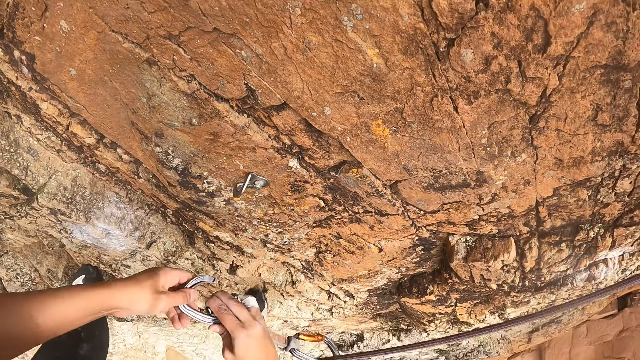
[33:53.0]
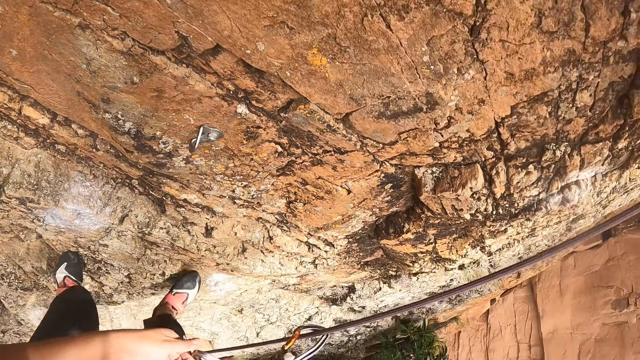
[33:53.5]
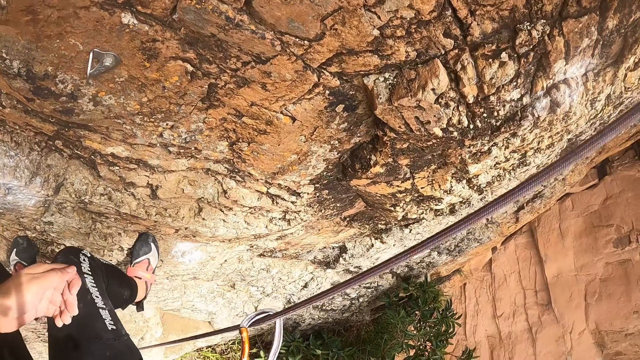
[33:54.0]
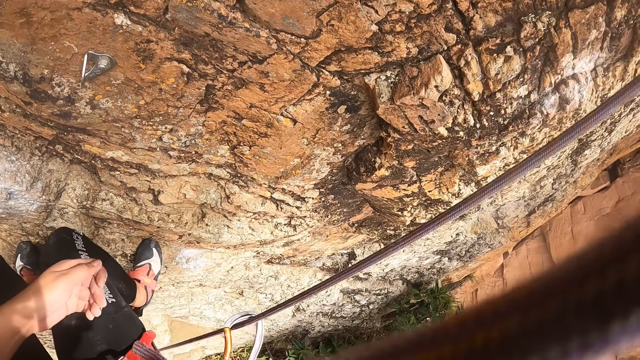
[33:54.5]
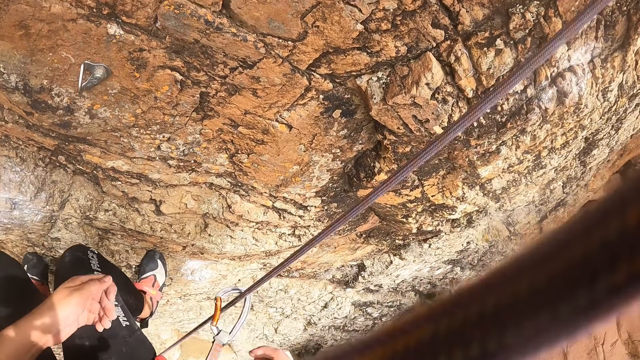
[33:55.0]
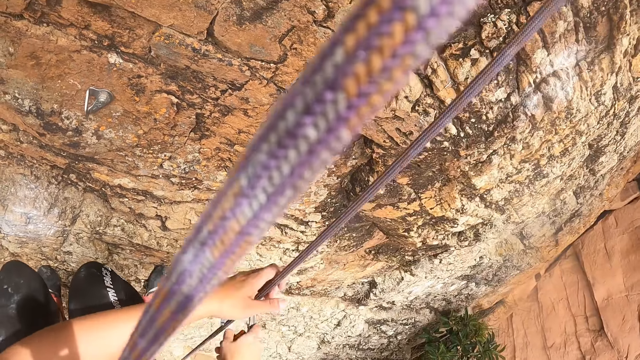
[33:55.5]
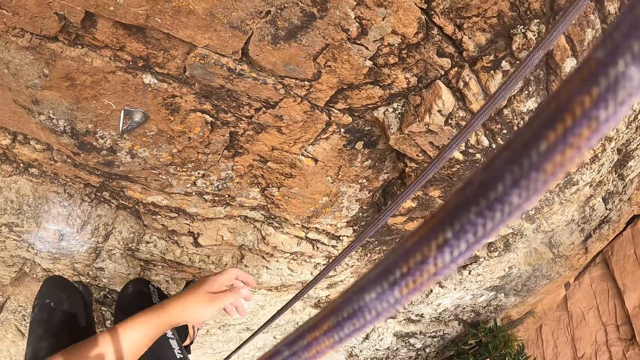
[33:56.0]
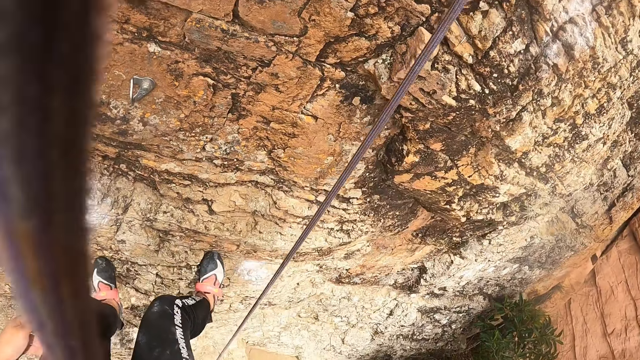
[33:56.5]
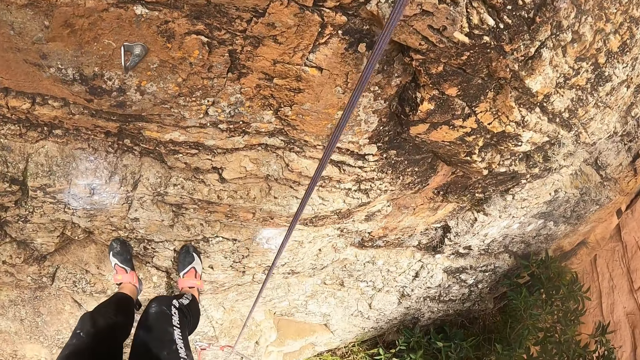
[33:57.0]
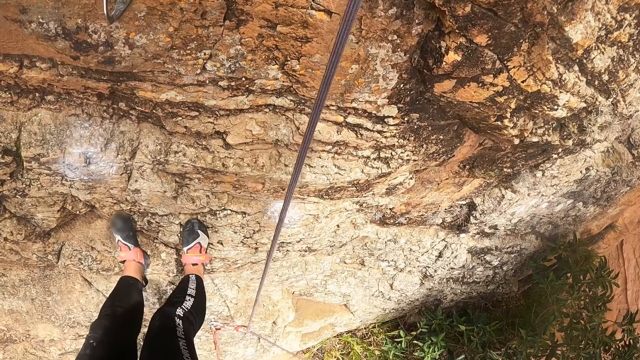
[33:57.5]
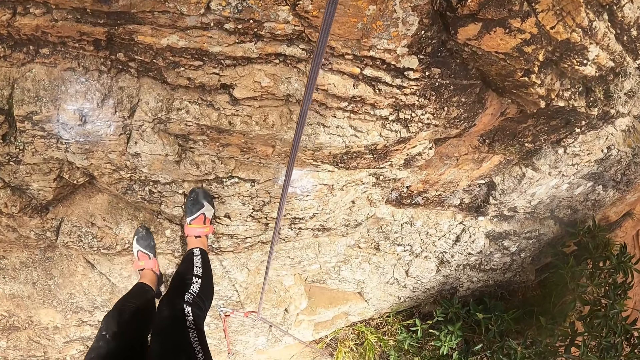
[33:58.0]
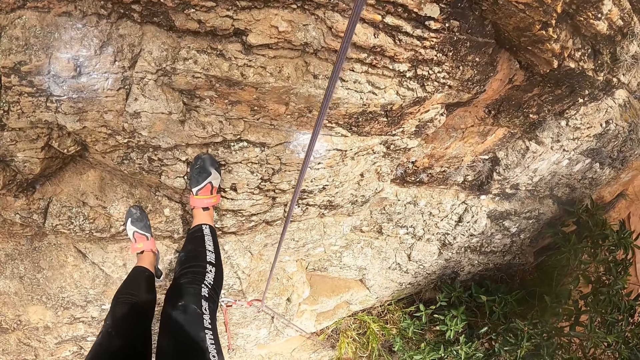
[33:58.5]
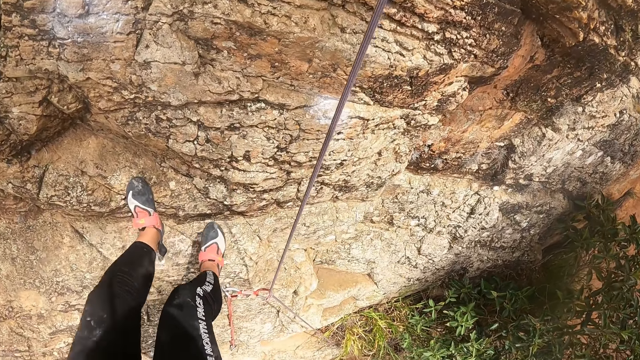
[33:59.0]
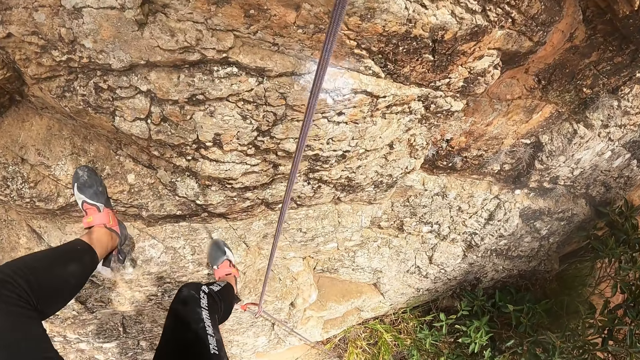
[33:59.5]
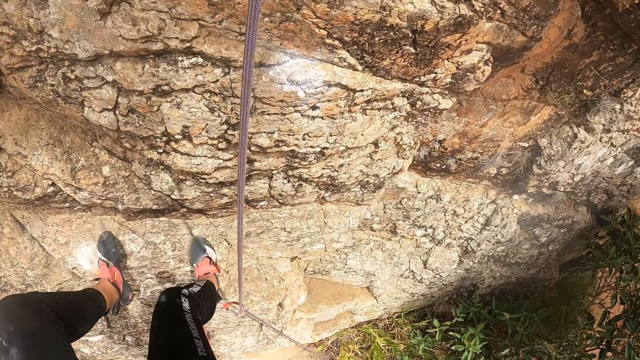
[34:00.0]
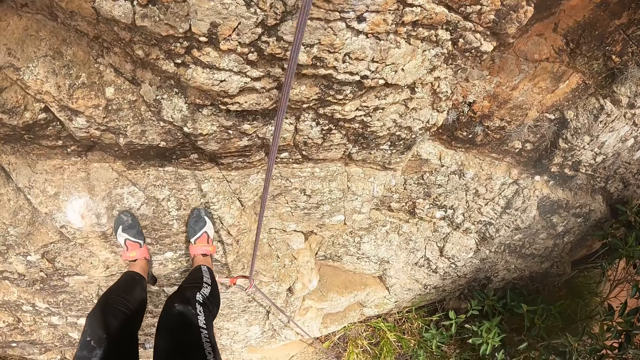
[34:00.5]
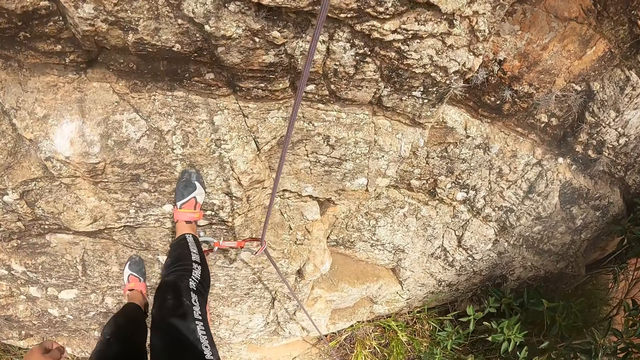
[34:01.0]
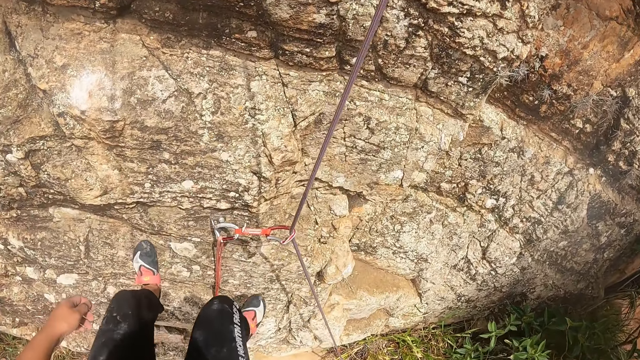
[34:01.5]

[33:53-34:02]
The camera wearer lifts the hook. They climb down the rock. They look down. They climb down the rock.

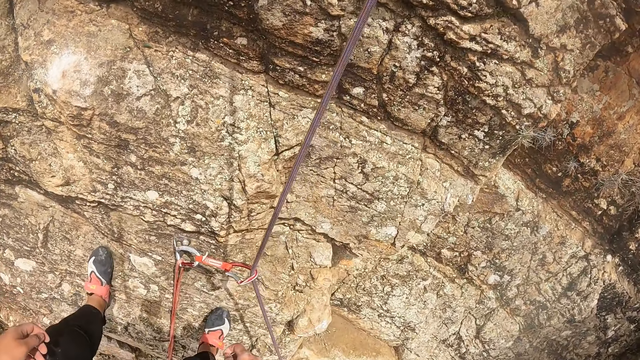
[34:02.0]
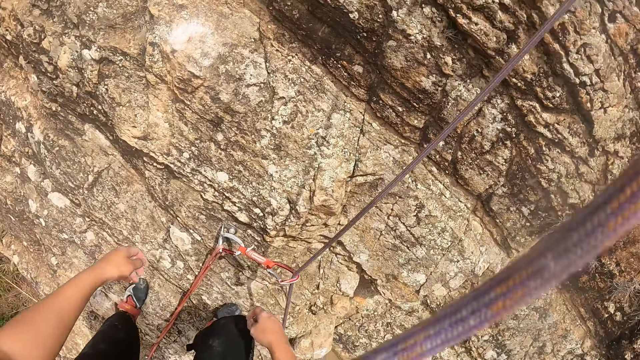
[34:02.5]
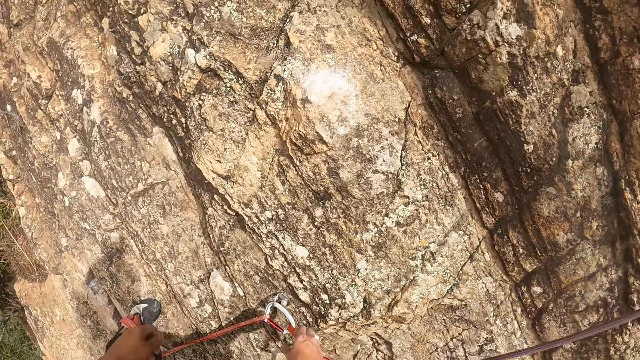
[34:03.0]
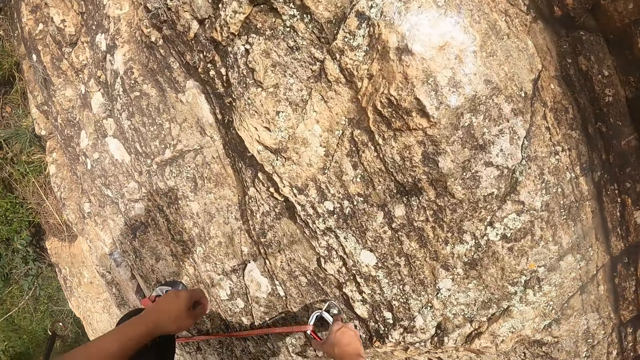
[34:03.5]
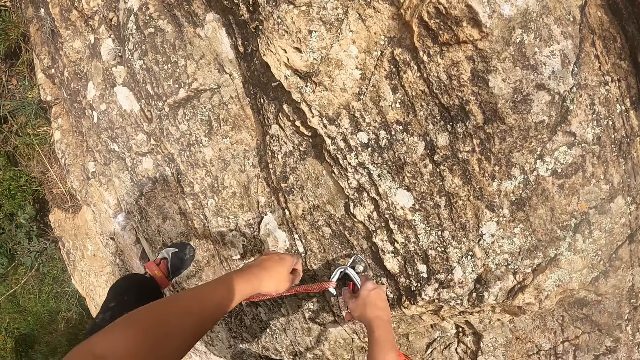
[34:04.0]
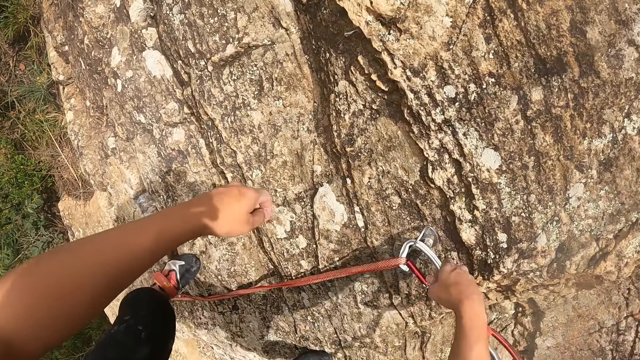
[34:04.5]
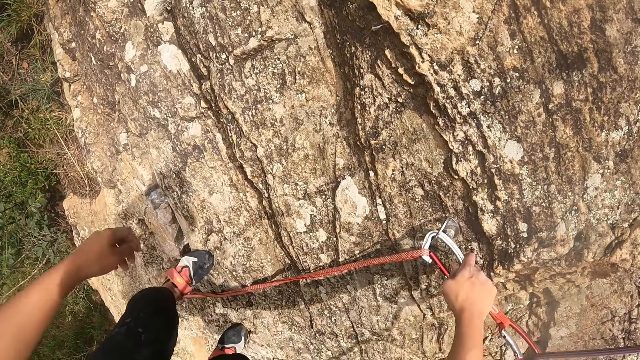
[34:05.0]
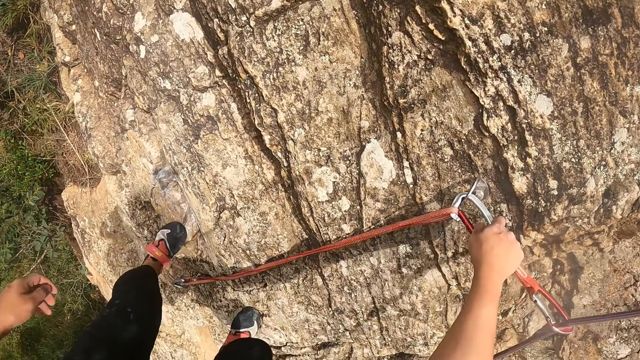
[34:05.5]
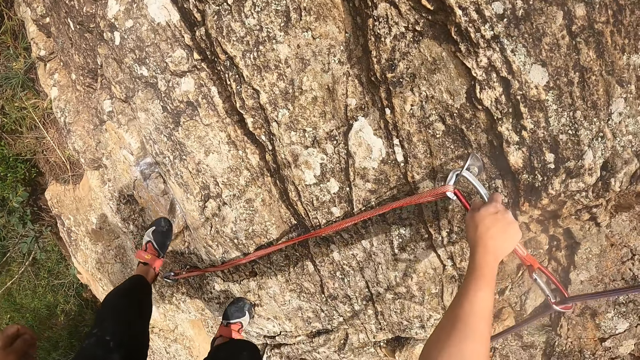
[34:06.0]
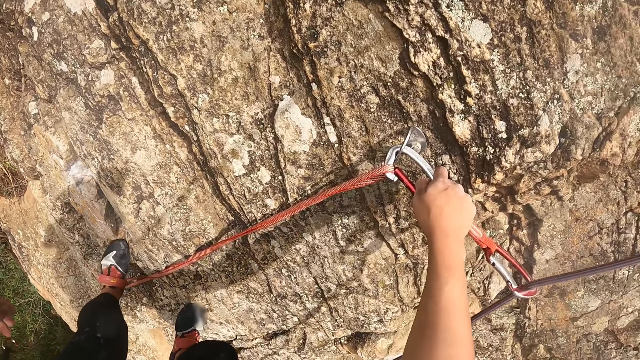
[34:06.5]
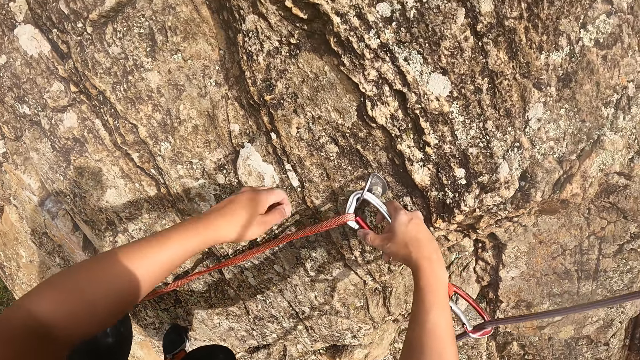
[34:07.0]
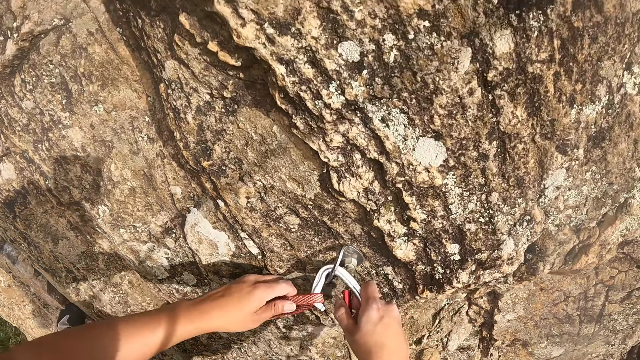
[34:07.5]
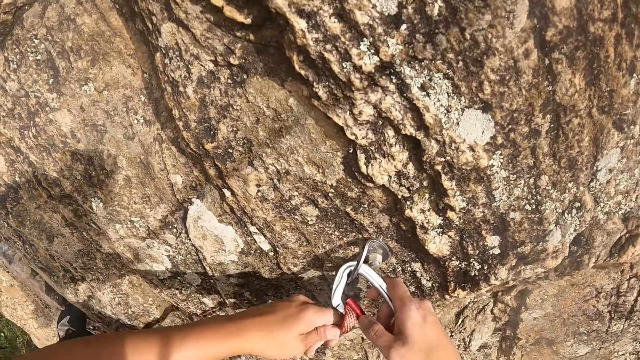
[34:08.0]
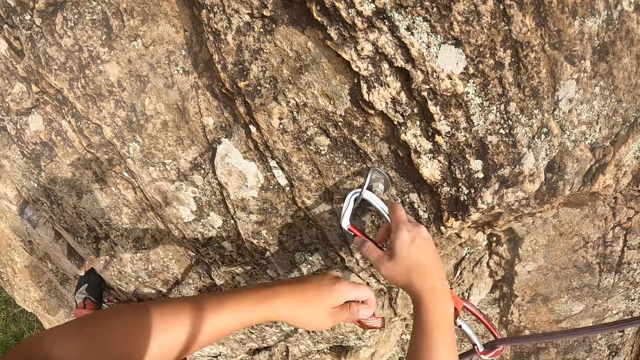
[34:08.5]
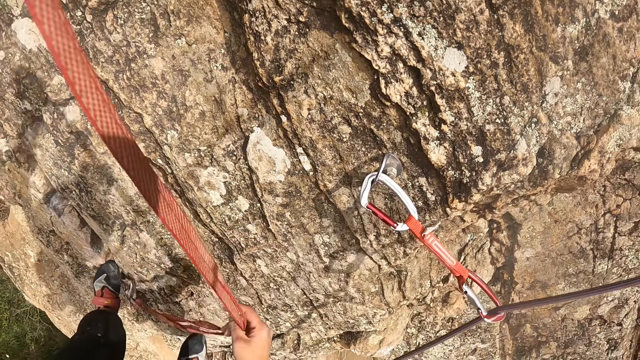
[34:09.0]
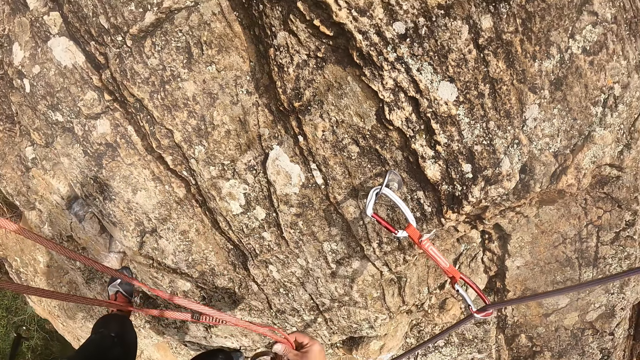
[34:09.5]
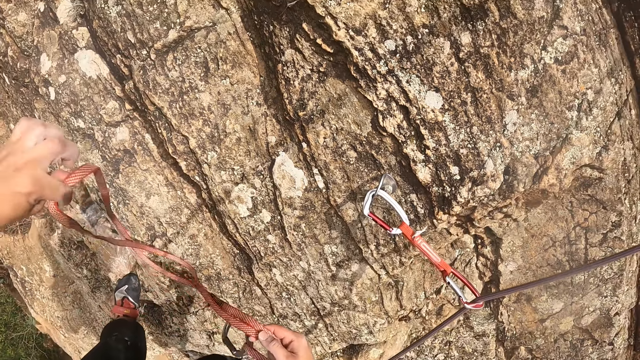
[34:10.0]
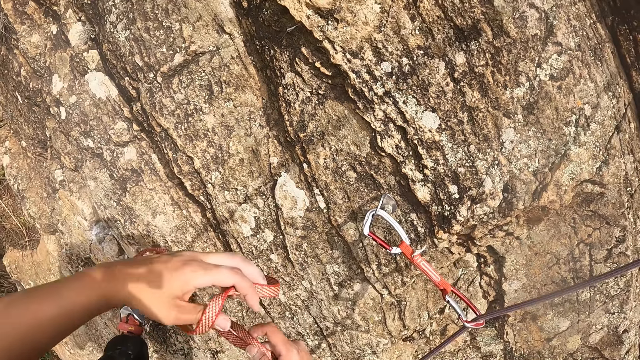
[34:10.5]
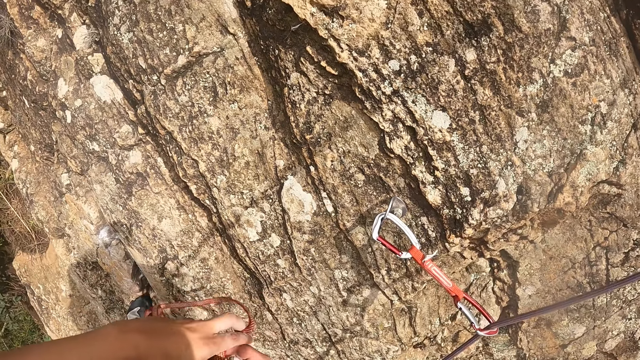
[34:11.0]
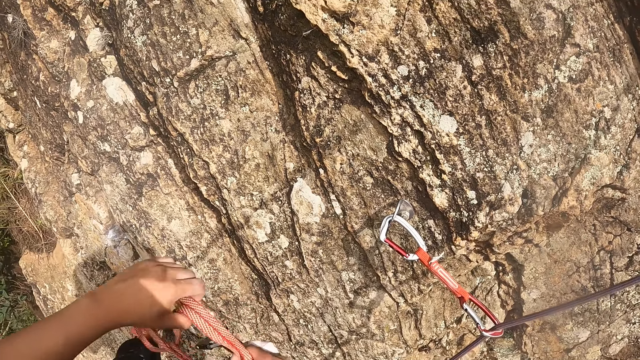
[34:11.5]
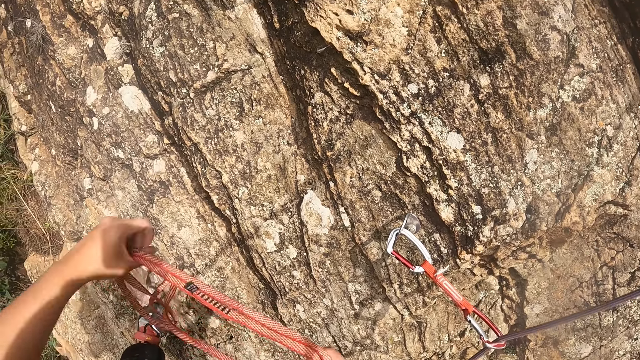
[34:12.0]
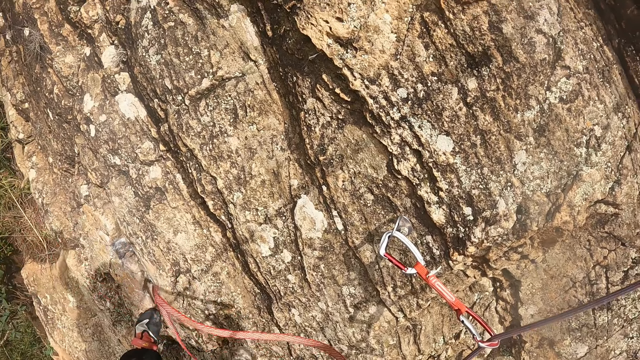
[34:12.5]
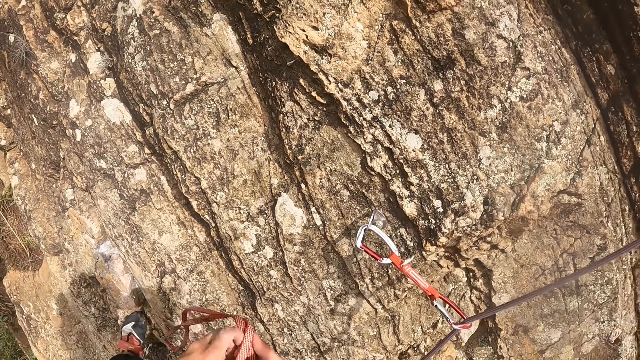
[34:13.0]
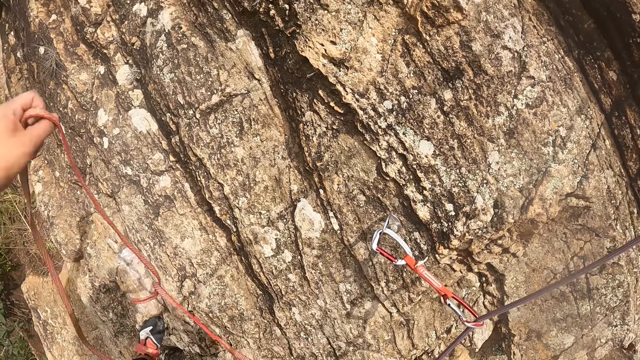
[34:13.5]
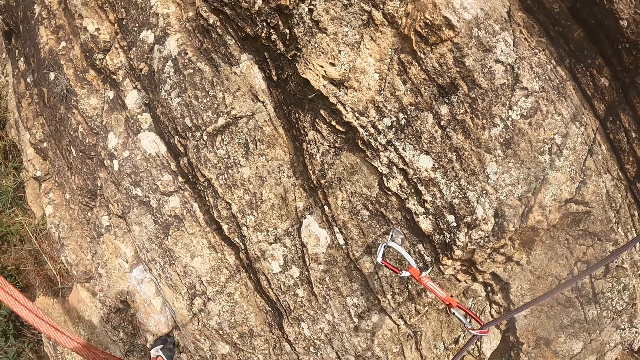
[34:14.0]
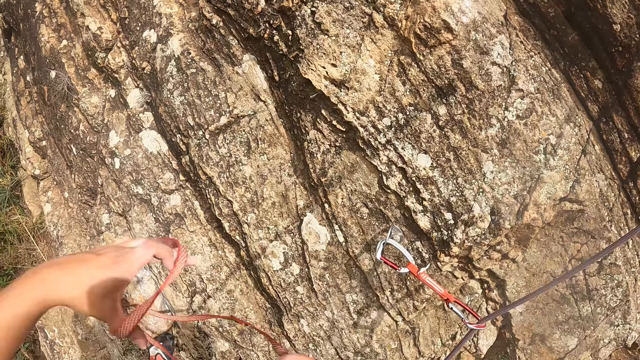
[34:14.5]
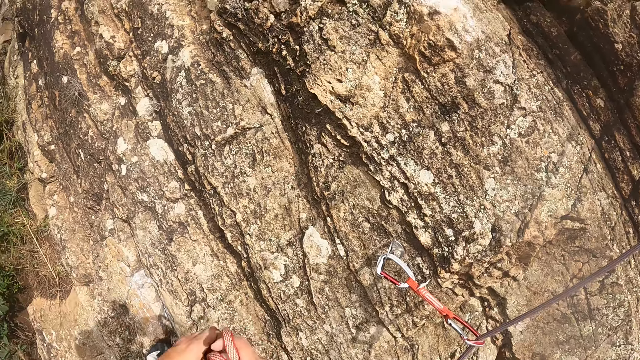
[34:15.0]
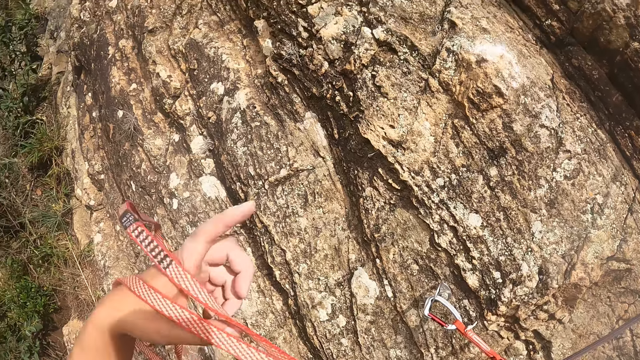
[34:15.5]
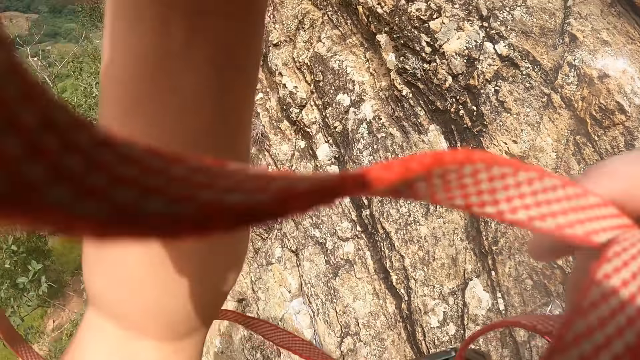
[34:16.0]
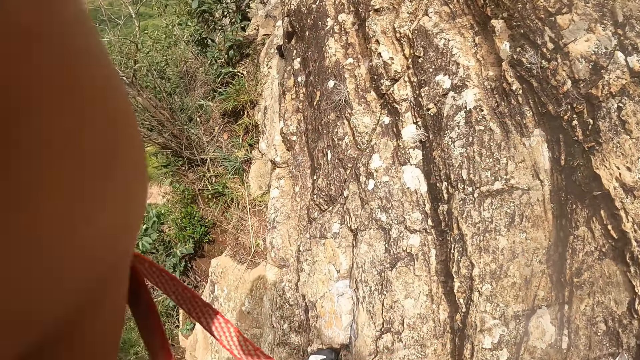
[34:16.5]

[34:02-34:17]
The camera wearer unhooks the rope. They pull the hook. They remove the rope from the hook. They lift the rope, touch the rope, and fold the rope. They pull the rope. They pull the rope again. They lift the rope.
